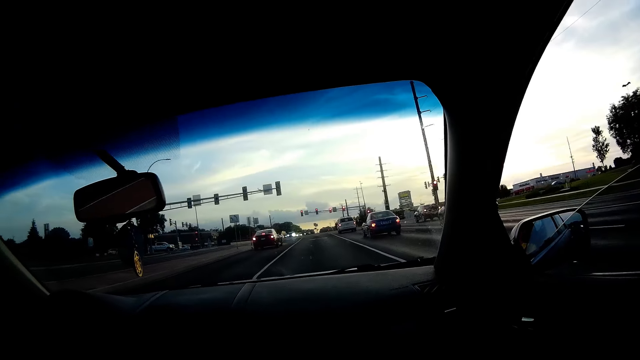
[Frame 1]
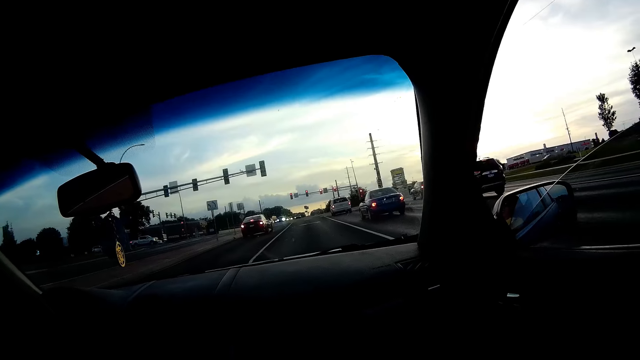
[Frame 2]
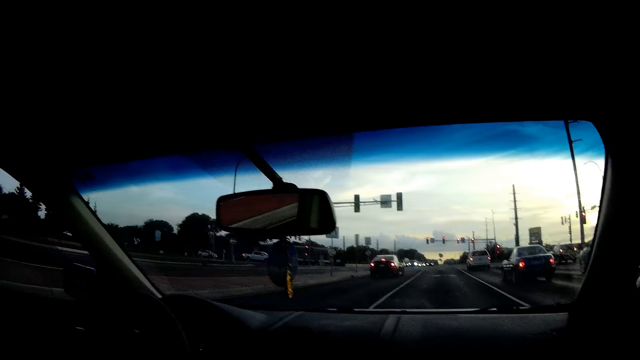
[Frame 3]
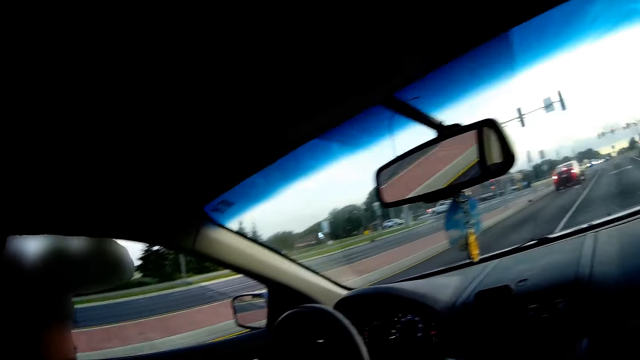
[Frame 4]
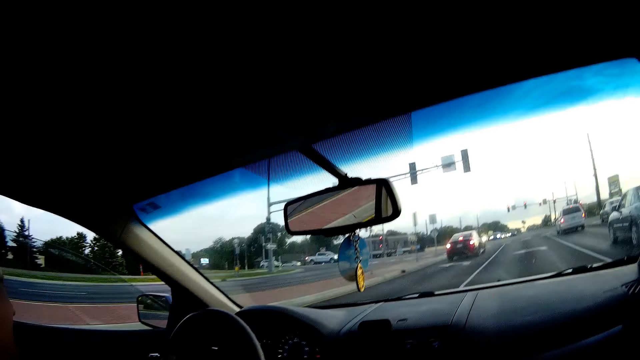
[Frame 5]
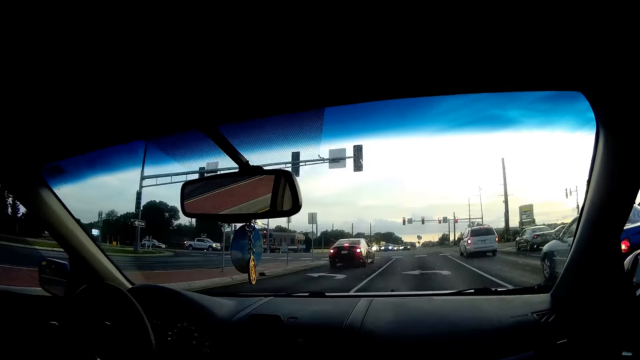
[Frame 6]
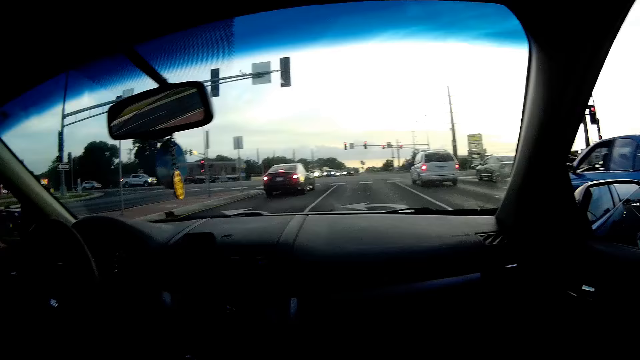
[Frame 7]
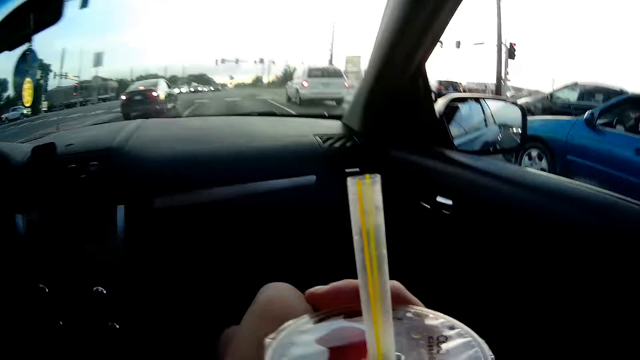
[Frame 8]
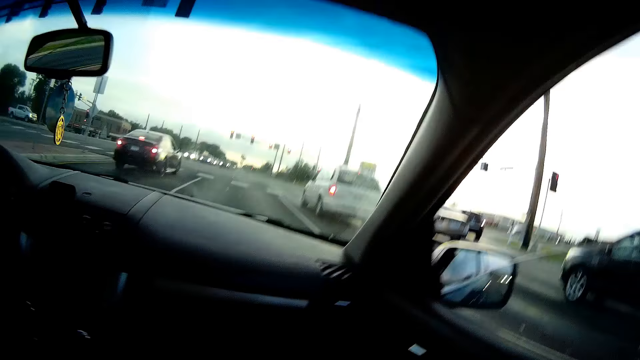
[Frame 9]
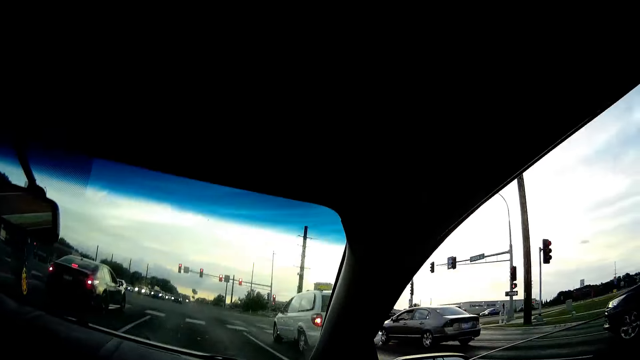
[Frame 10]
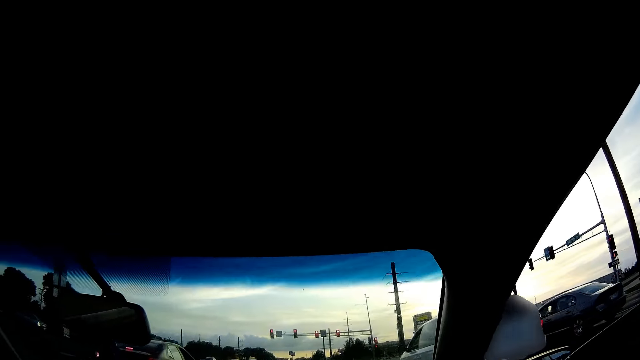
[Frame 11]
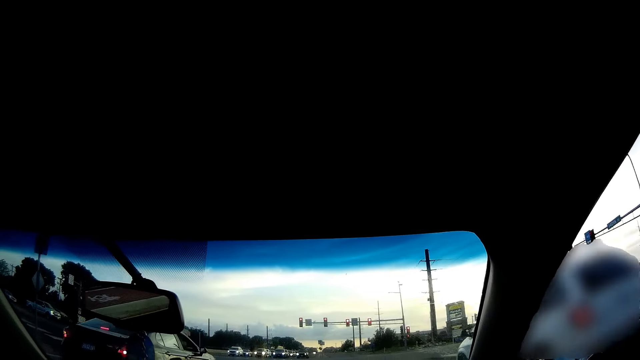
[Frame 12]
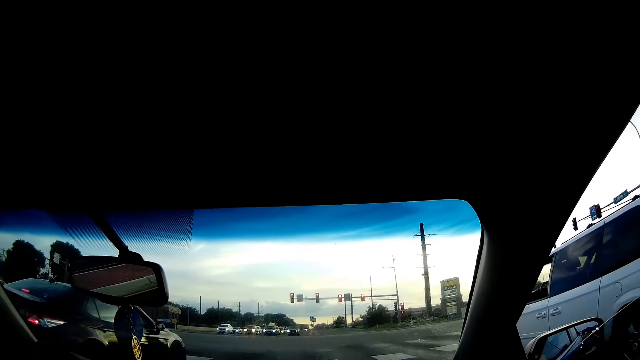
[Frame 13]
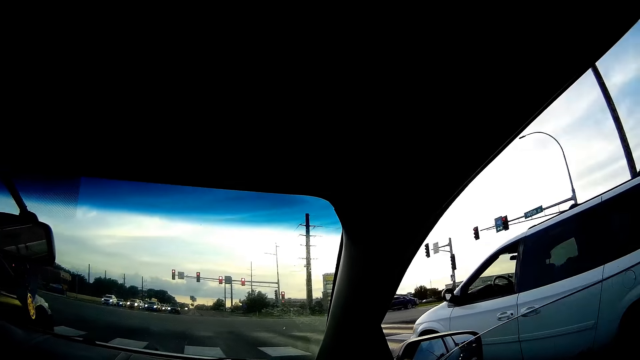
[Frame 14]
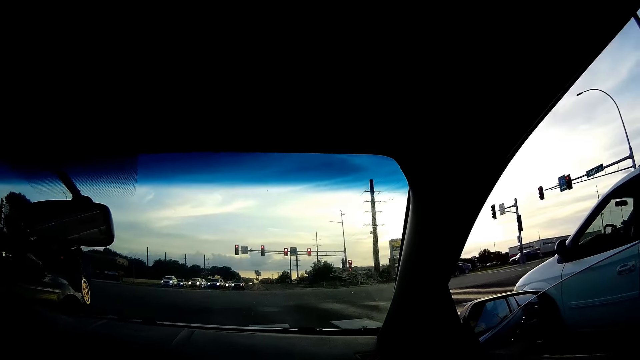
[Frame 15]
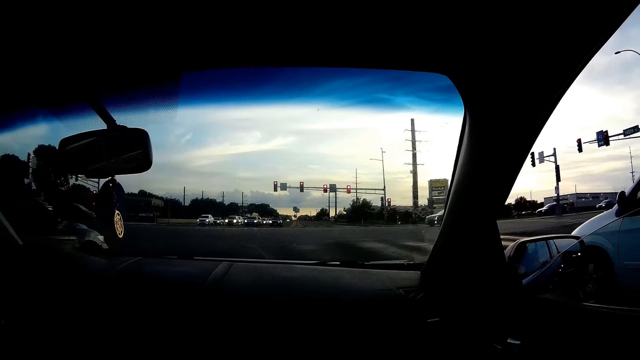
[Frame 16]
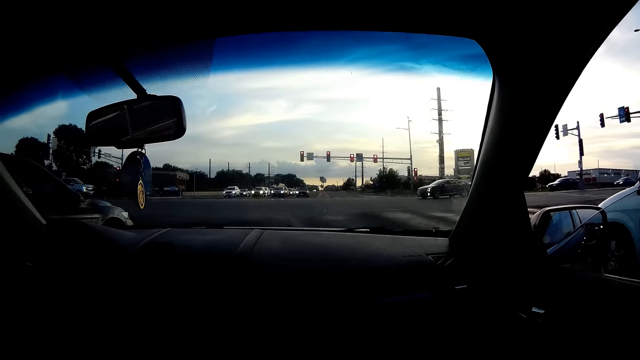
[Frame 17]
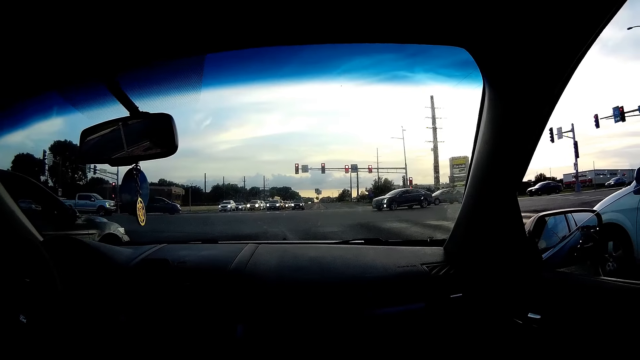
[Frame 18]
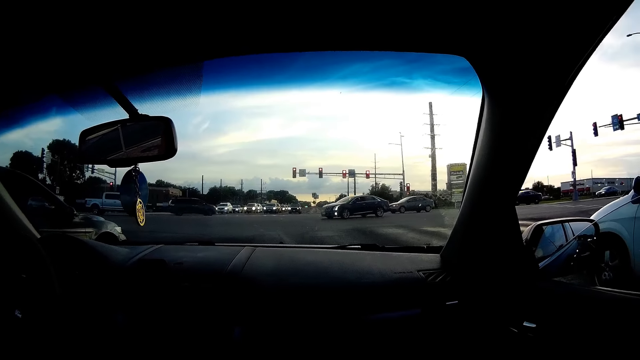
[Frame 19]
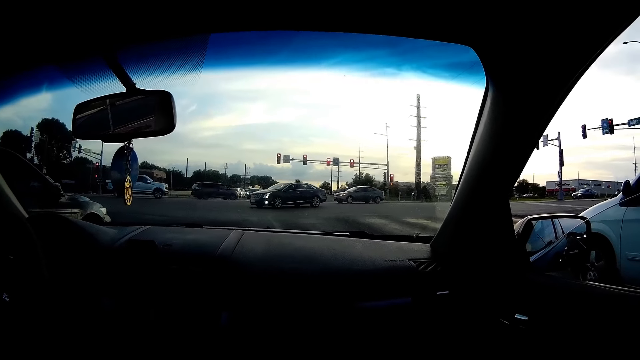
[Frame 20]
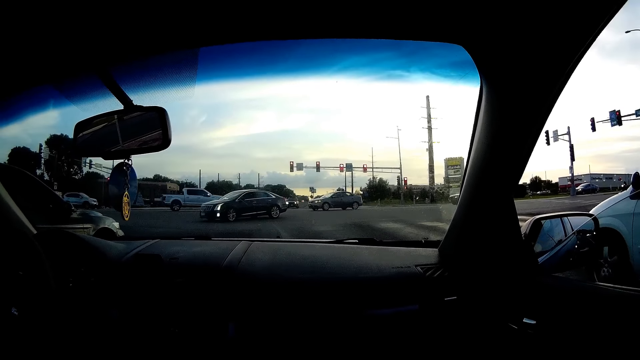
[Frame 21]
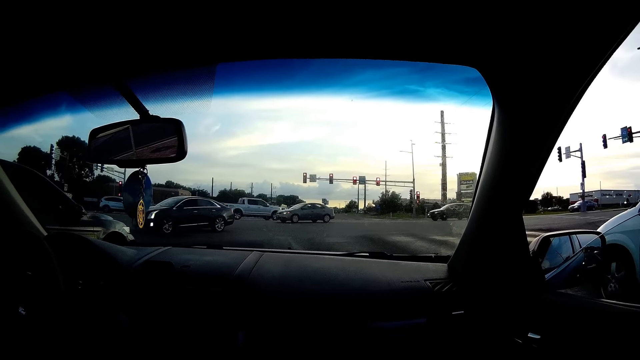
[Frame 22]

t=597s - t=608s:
The man stops the car in front of a traffic light.

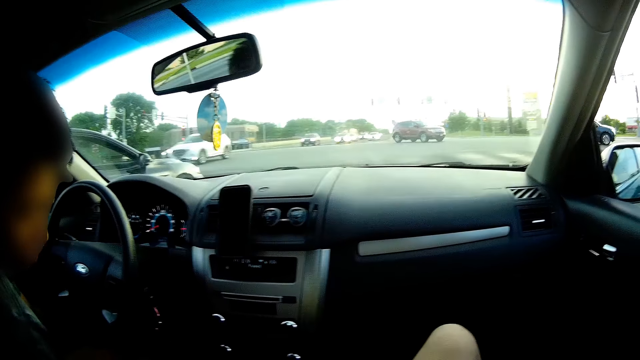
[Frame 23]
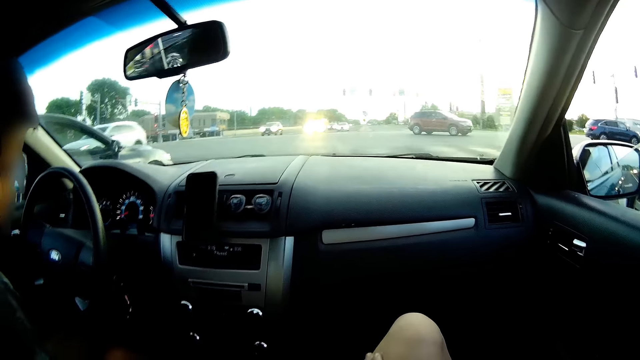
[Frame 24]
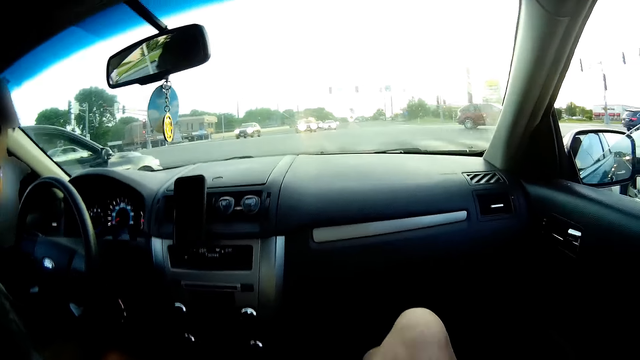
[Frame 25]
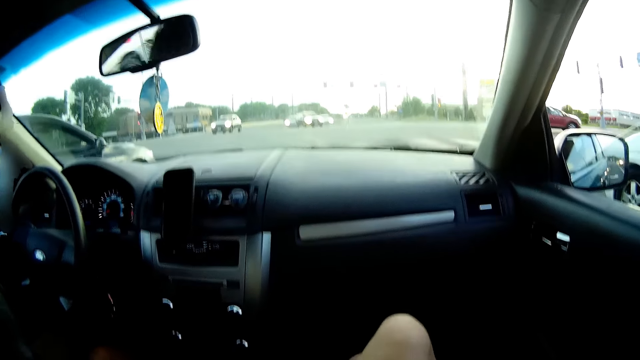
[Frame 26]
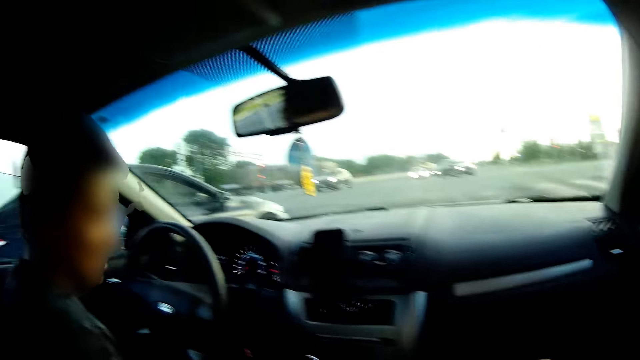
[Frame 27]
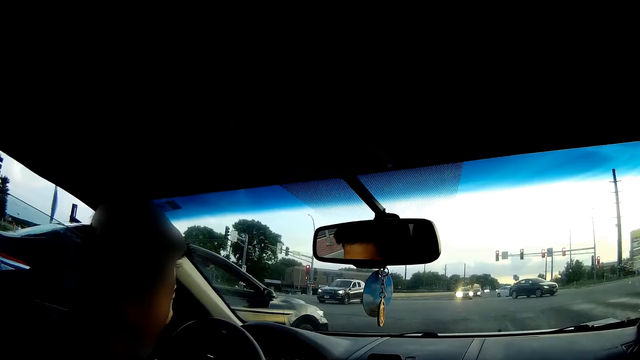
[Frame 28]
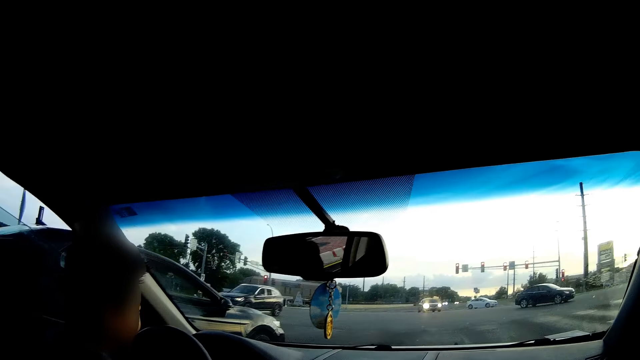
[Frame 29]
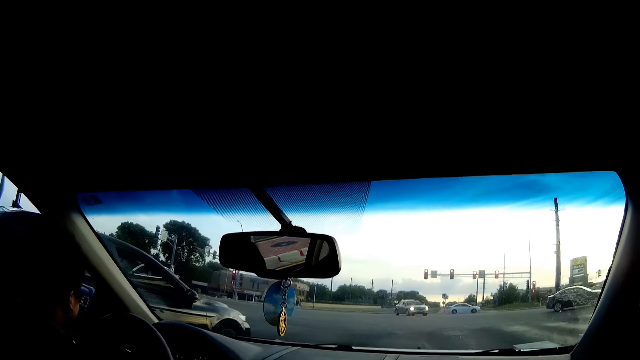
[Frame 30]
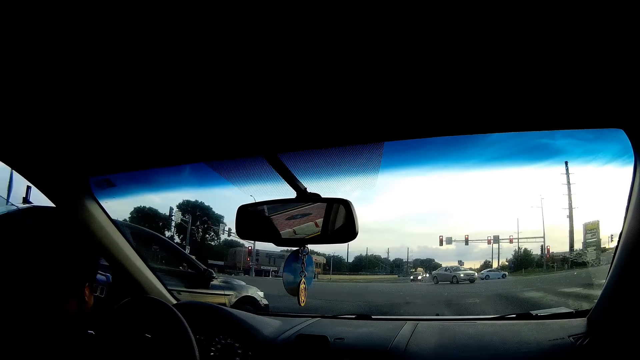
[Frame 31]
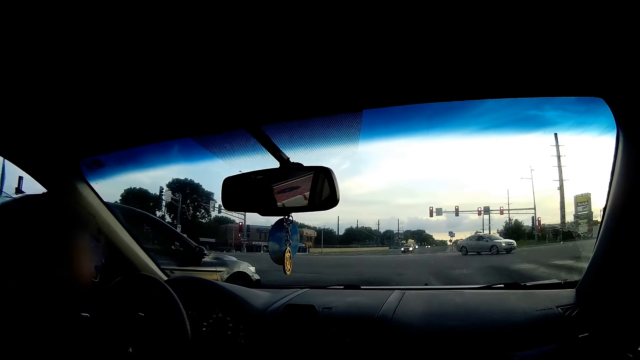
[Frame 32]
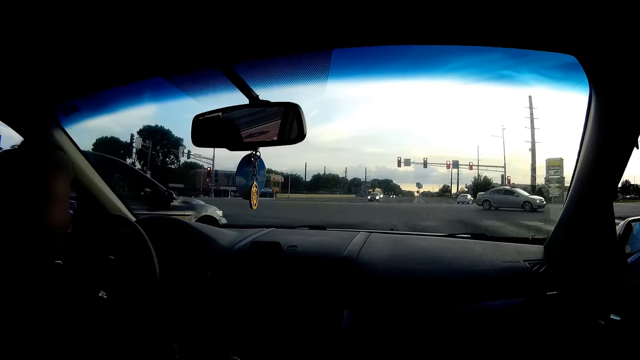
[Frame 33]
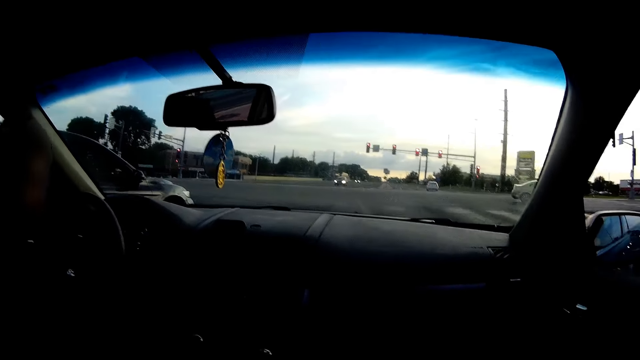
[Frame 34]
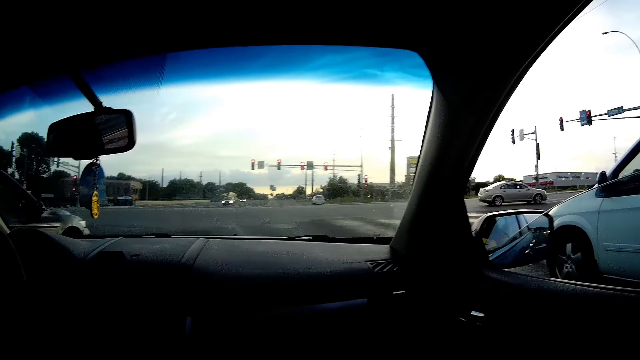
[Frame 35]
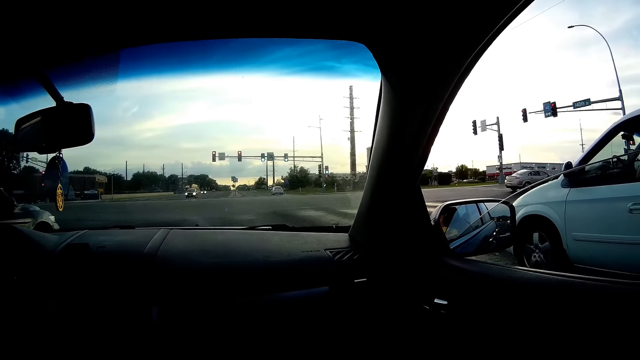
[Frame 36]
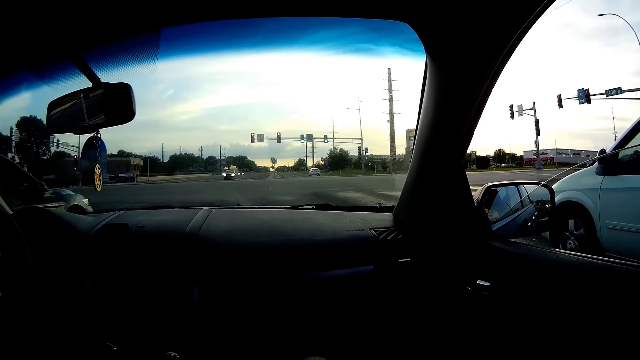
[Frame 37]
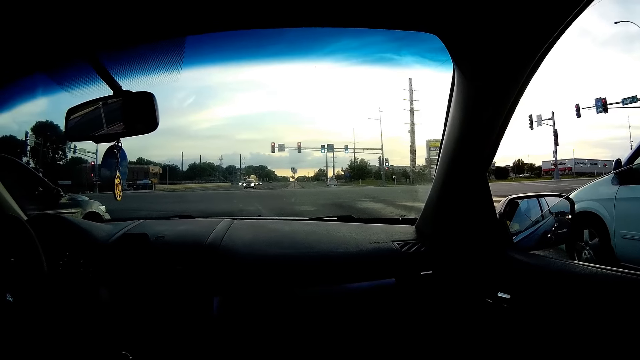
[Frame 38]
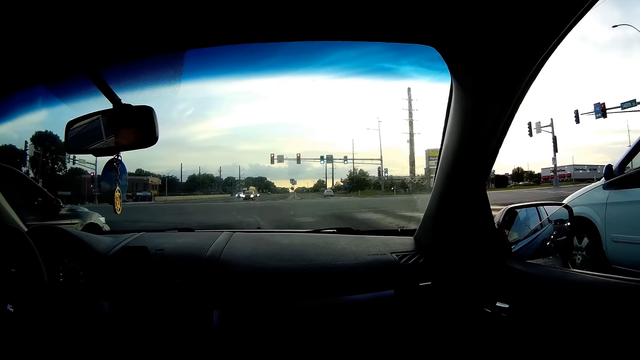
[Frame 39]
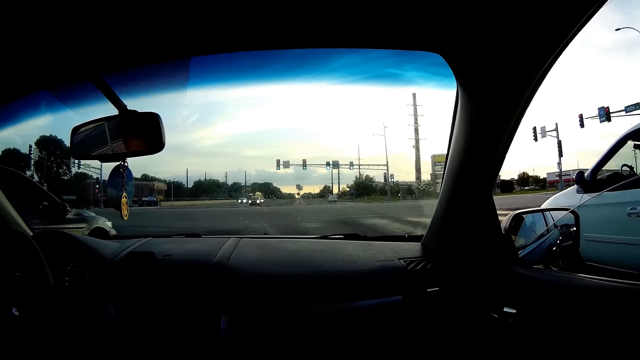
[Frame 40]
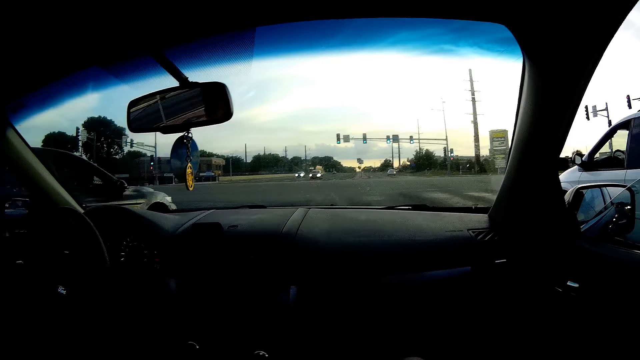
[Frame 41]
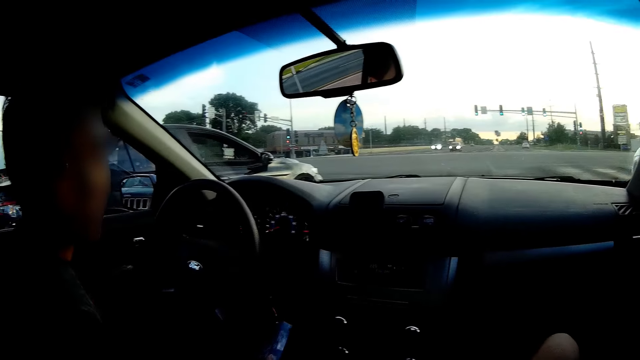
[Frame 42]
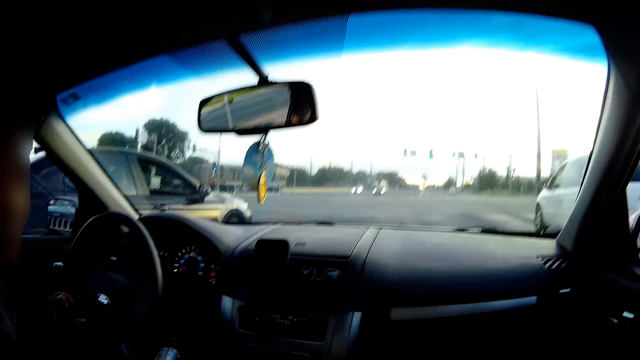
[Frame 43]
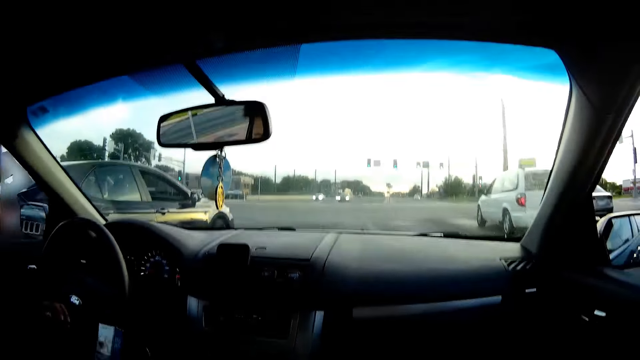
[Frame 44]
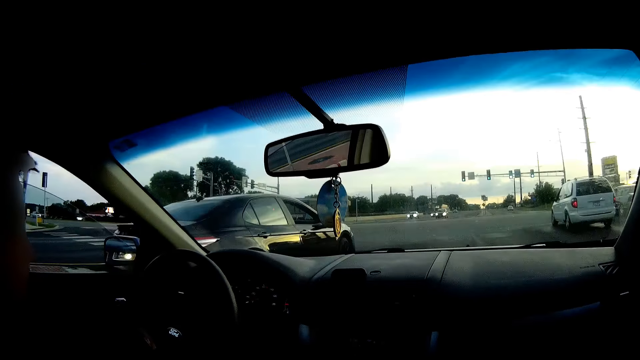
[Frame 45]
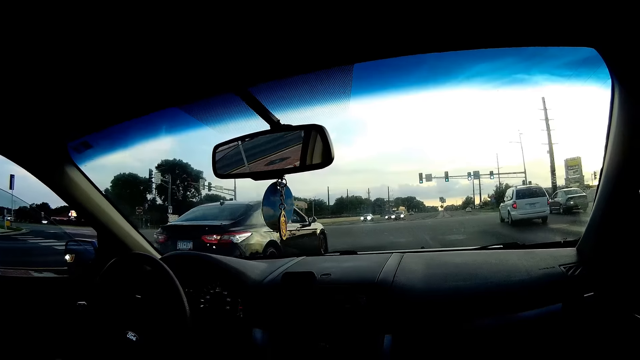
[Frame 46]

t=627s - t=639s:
The camera wearer interacts with the man. A grey car drives past them. The man holds a cigarette pack in his right hand and passes the cigarette pack from his right hand to his left hand.
